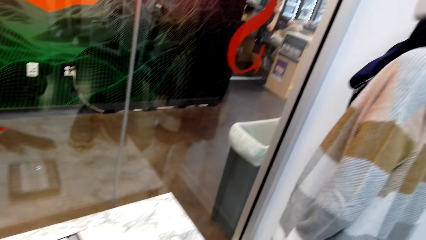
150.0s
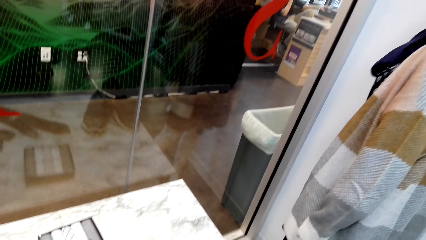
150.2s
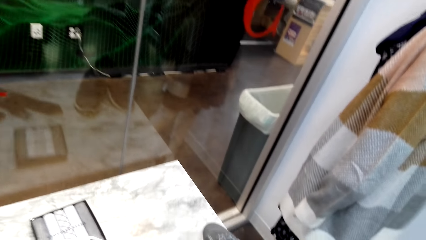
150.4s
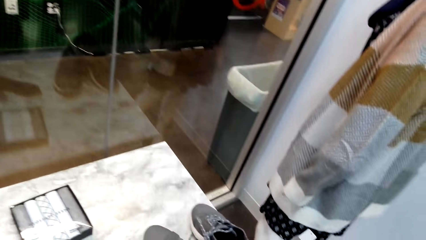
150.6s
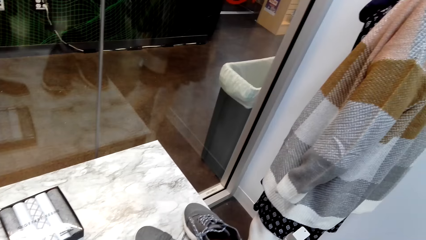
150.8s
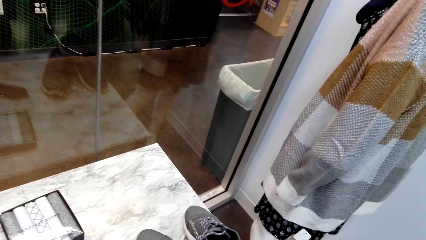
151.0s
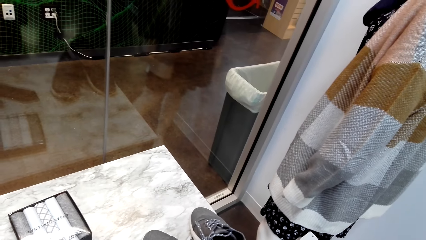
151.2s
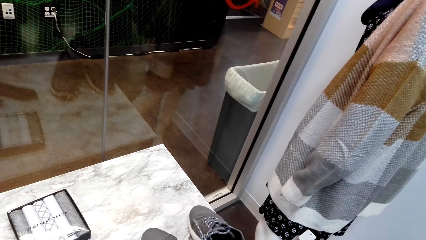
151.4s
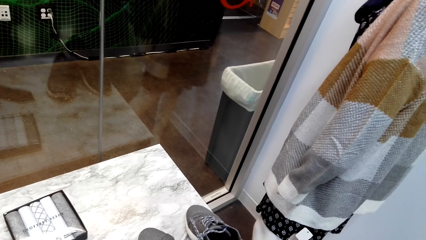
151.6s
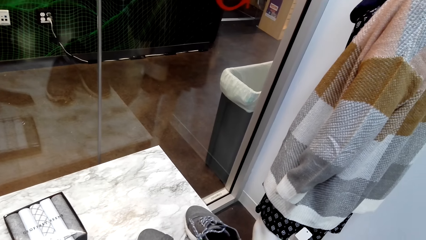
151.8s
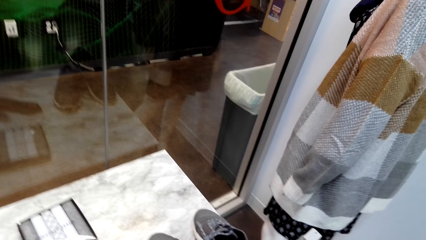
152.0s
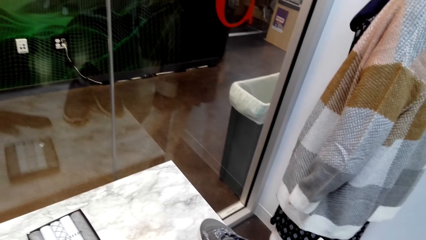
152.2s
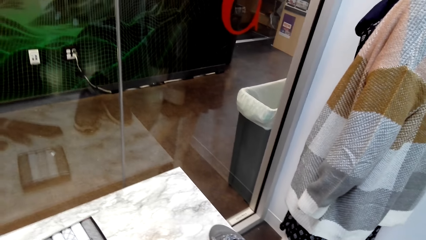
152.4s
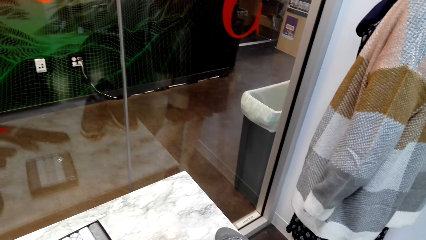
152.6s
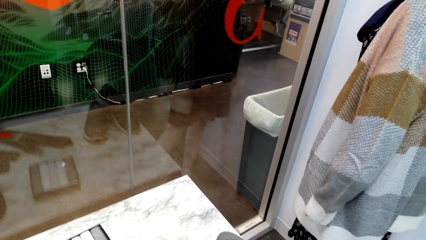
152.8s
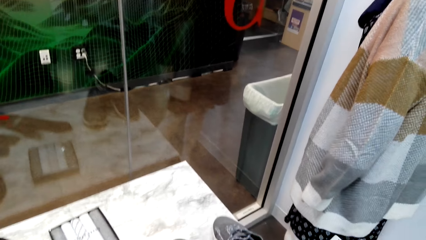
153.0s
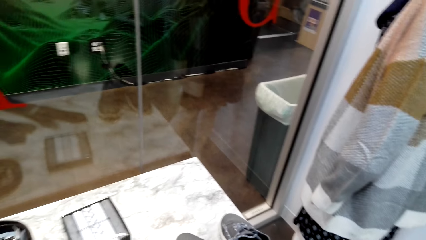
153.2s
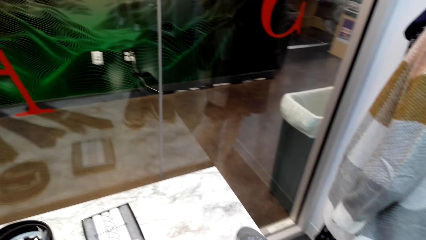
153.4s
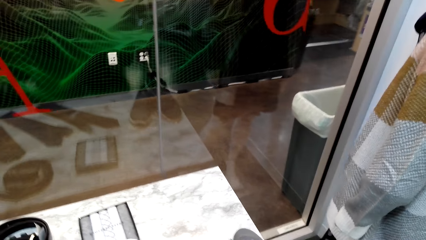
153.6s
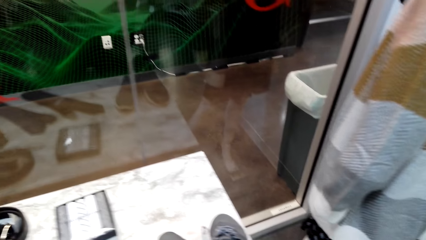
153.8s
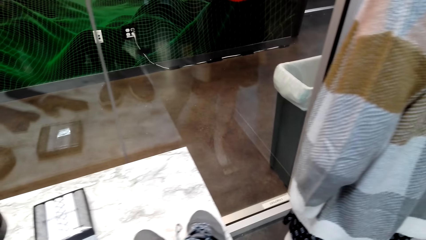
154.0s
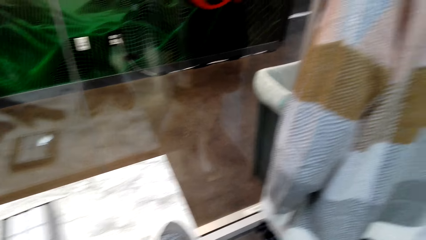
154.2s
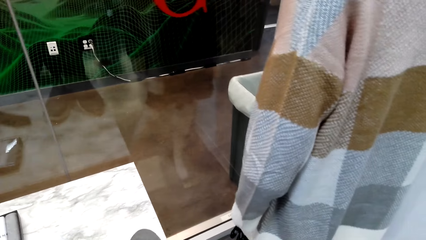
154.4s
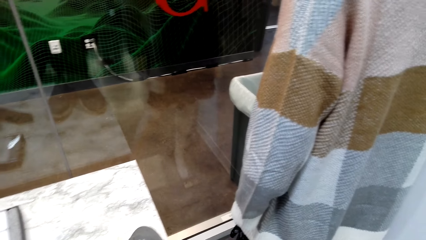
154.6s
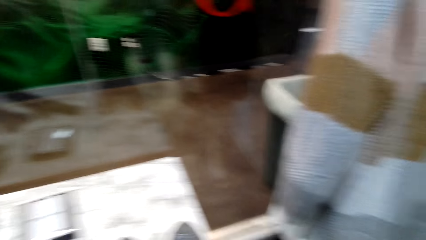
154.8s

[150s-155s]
The camera wearer looks at the items on the table.

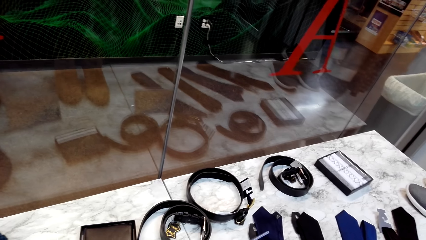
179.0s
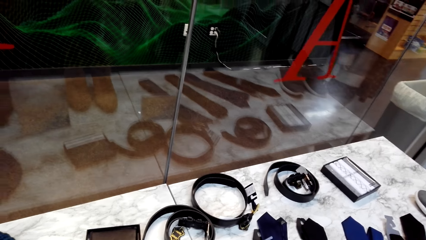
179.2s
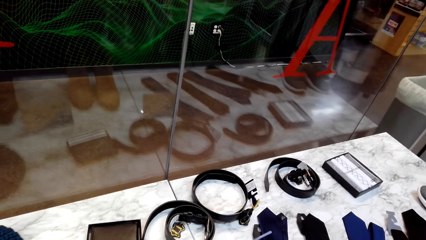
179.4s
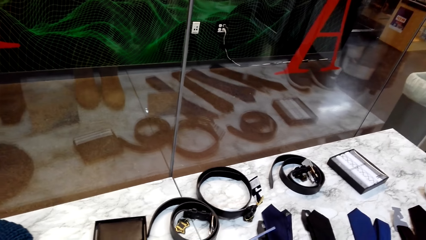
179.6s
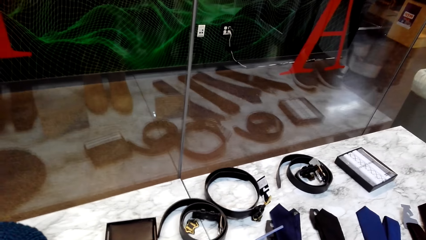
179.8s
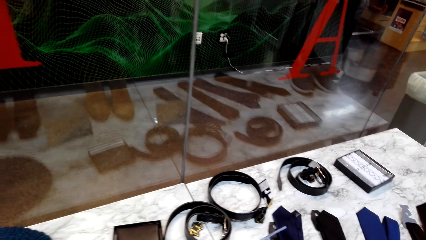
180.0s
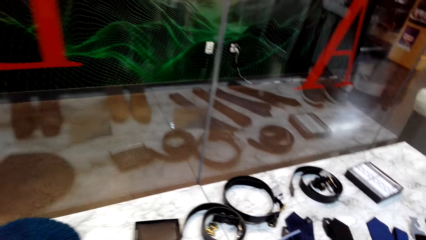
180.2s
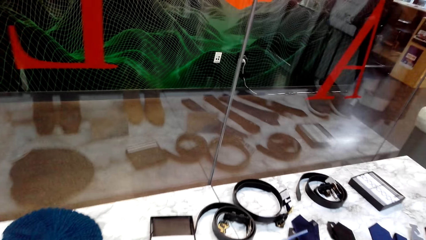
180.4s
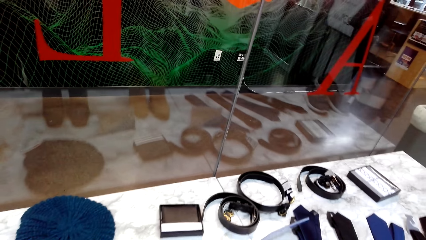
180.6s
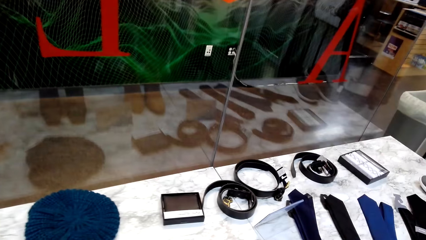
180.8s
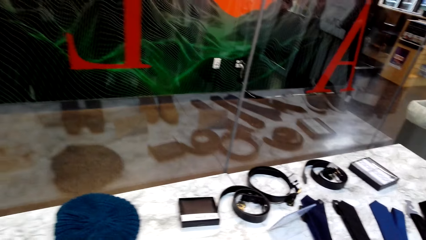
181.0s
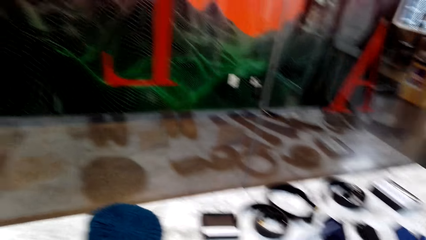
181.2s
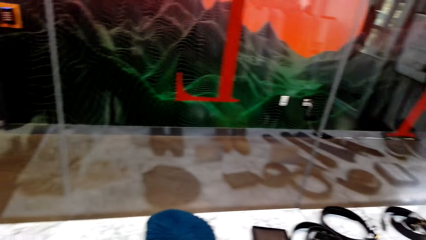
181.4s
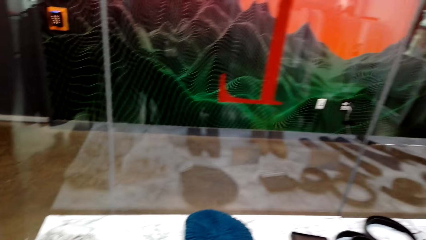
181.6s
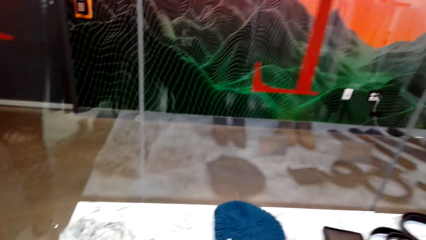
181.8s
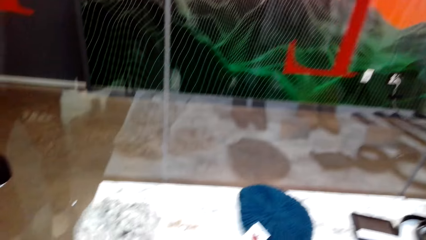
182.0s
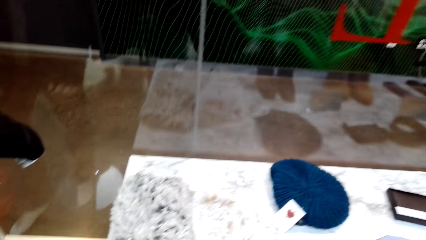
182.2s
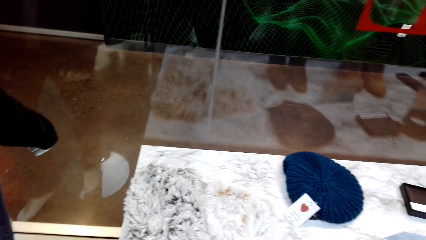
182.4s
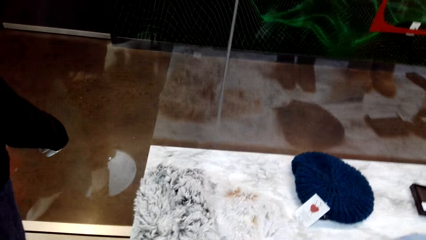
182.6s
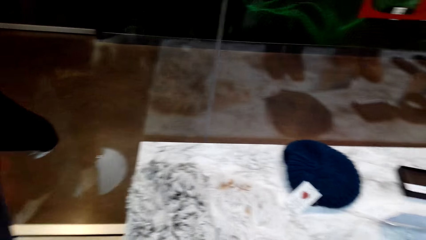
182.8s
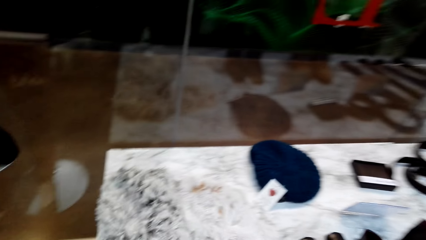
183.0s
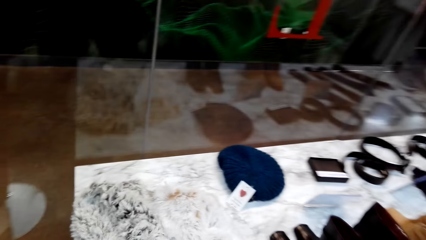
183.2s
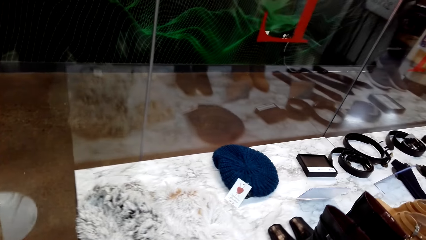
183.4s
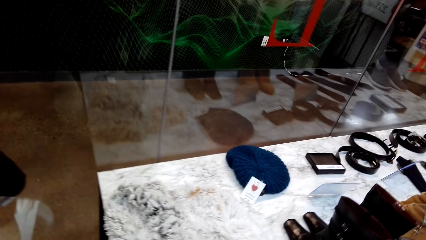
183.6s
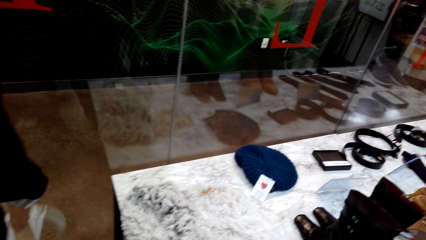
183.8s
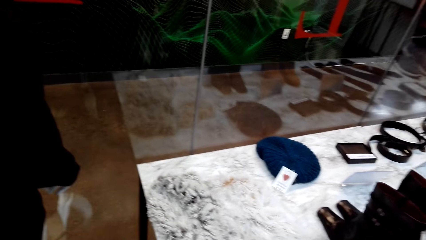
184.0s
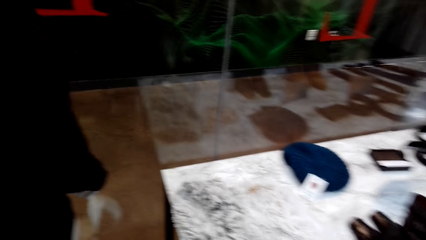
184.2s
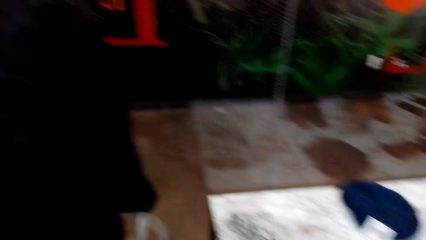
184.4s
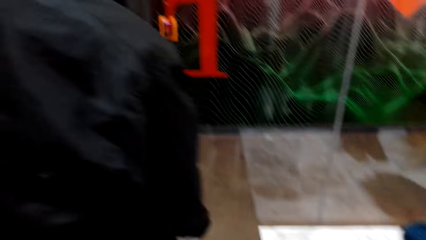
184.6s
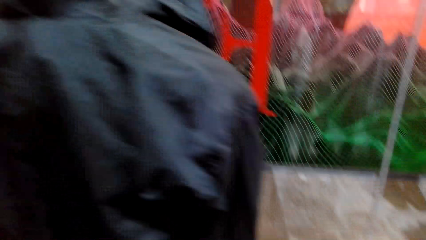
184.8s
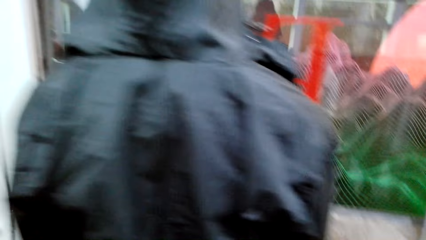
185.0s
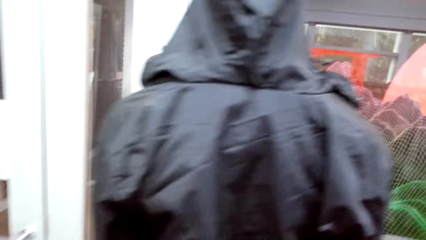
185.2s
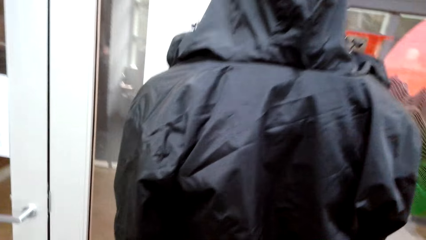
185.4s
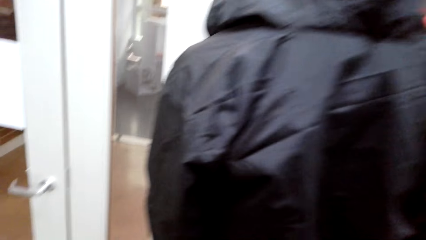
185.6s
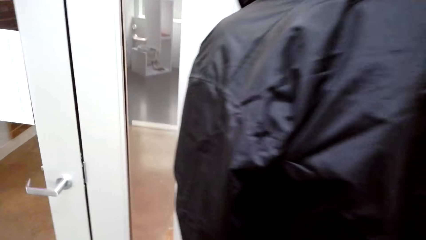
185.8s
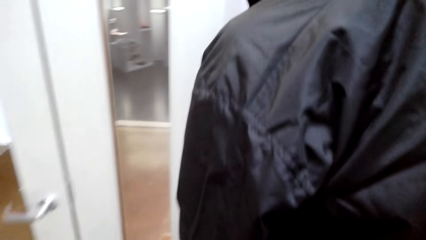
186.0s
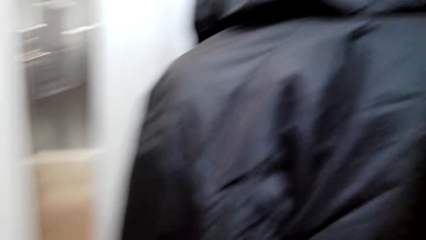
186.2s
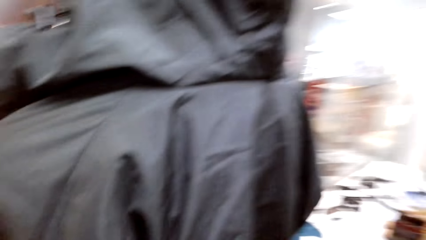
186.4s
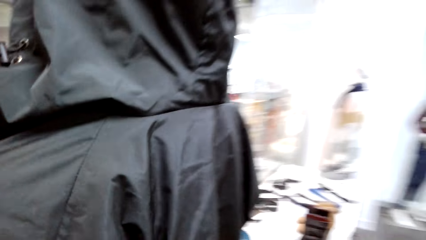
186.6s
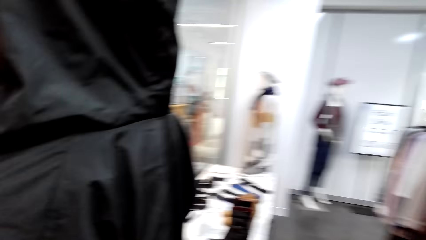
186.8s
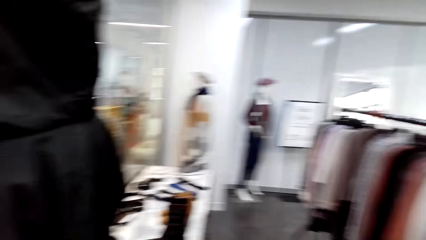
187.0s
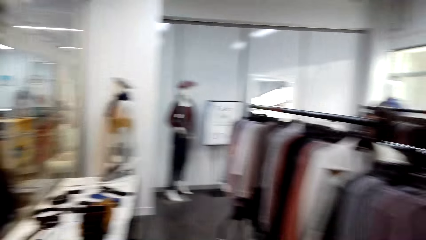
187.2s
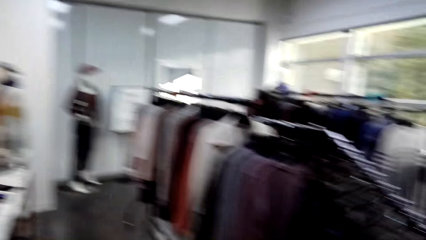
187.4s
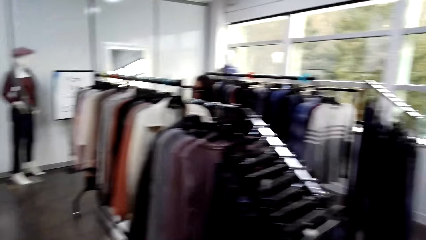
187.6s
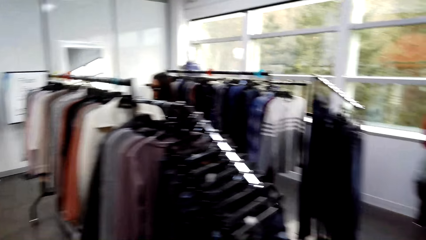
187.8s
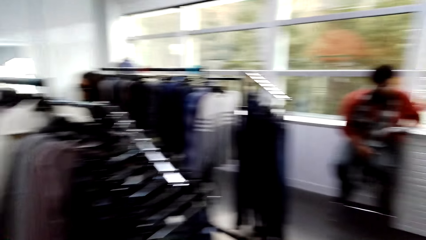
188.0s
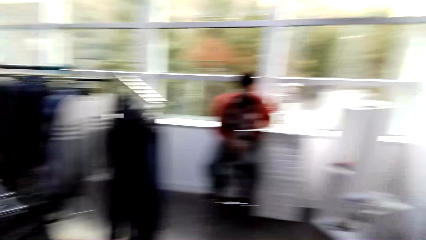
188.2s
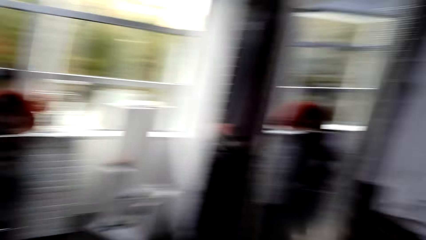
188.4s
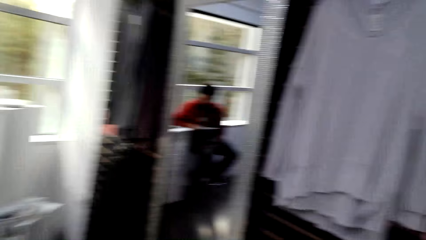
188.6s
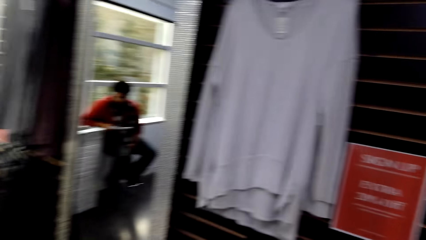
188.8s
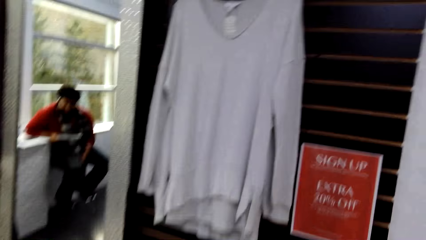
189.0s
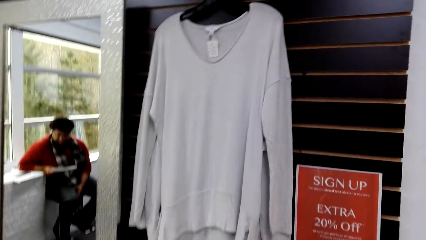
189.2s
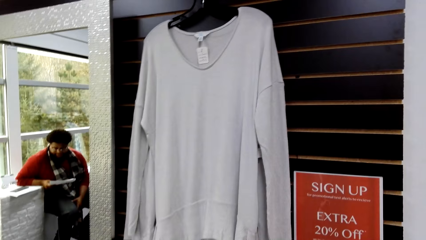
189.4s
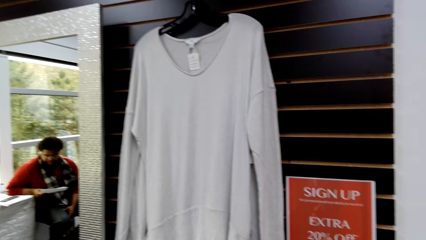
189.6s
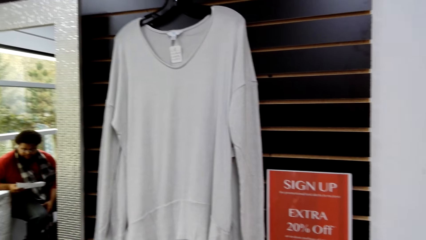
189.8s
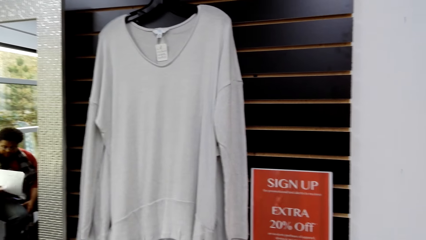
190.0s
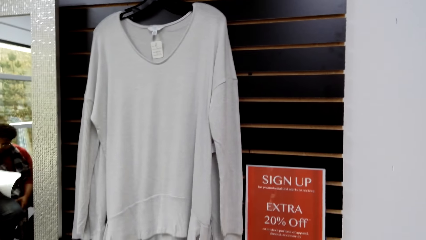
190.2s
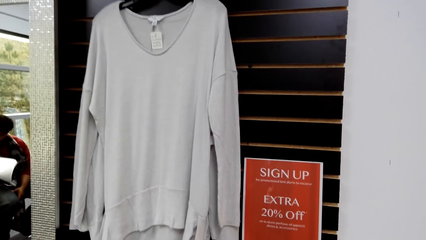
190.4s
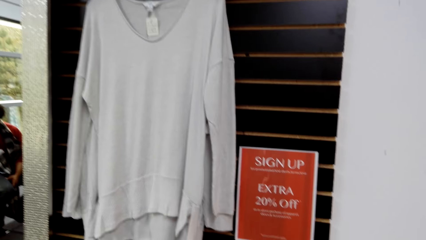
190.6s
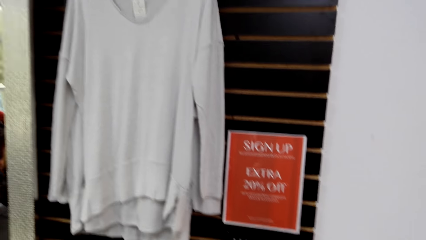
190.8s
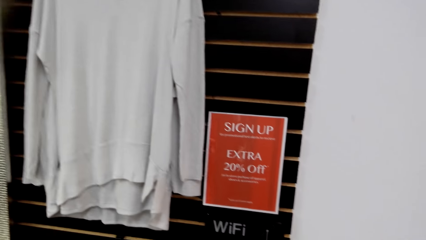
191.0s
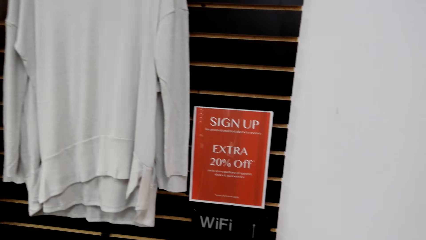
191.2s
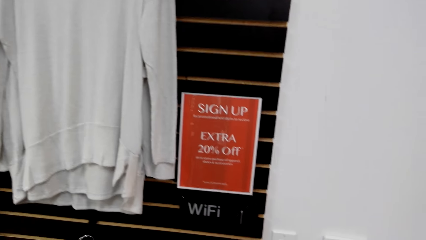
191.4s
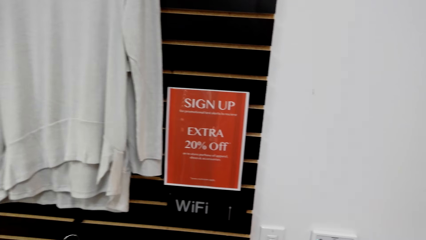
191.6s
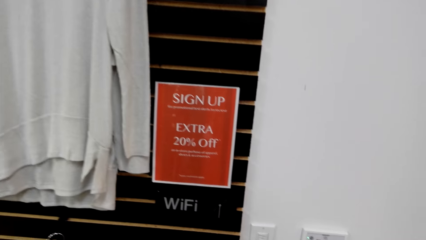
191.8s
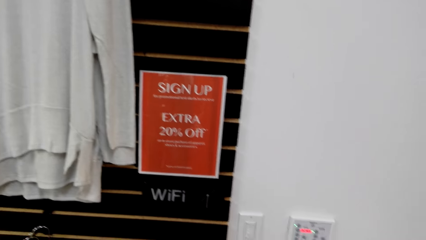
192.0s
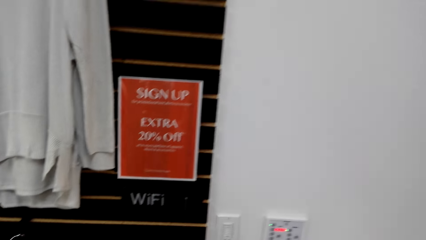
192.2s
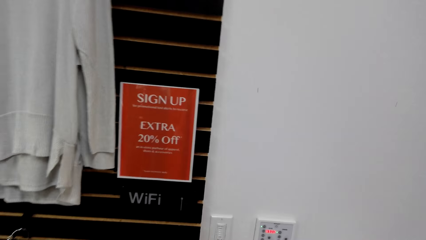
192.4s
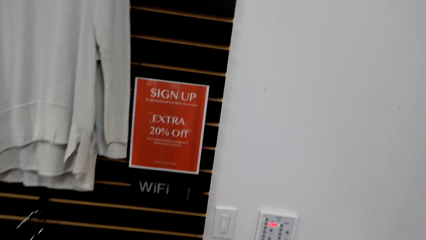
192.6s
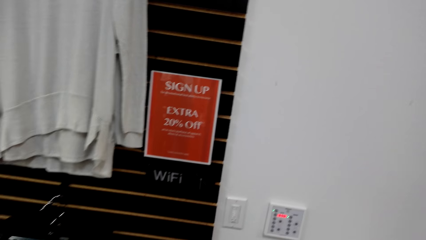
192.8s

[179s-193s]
The camera wearer walks around.
